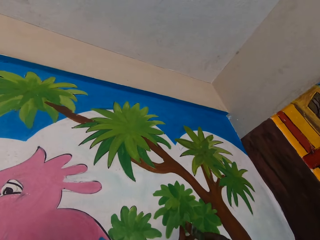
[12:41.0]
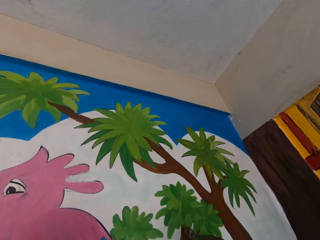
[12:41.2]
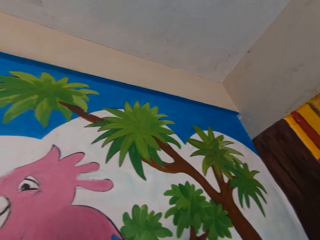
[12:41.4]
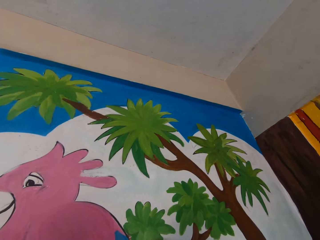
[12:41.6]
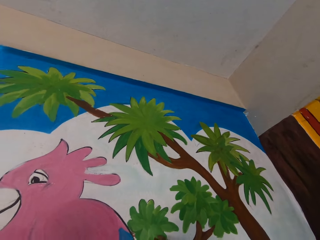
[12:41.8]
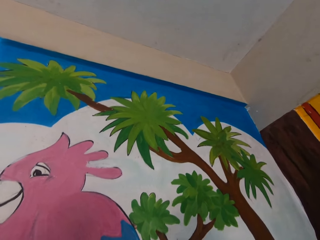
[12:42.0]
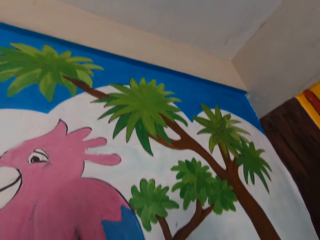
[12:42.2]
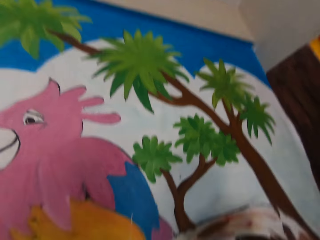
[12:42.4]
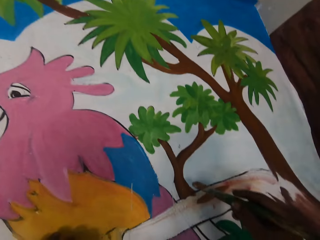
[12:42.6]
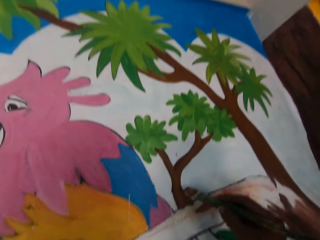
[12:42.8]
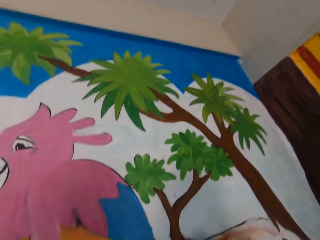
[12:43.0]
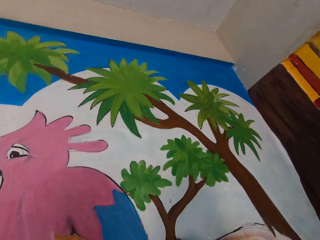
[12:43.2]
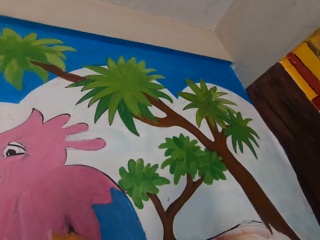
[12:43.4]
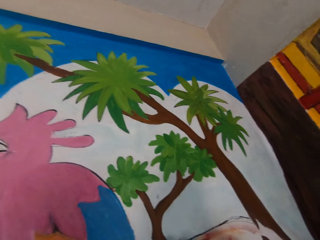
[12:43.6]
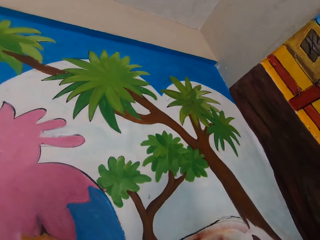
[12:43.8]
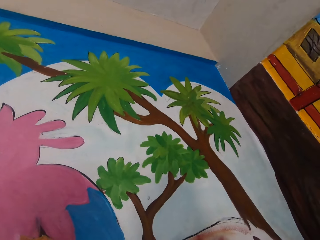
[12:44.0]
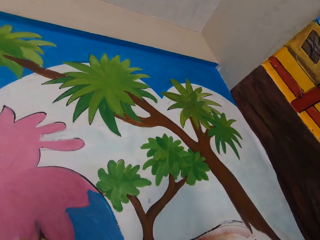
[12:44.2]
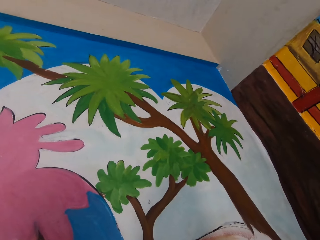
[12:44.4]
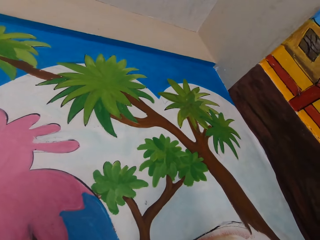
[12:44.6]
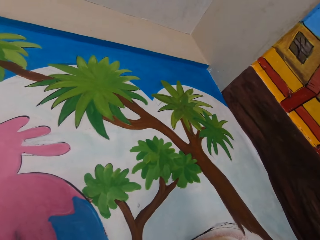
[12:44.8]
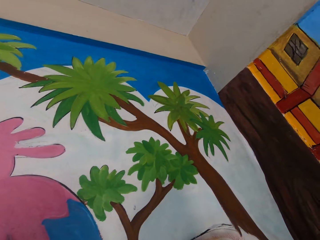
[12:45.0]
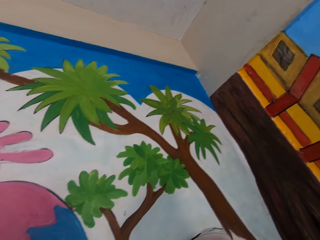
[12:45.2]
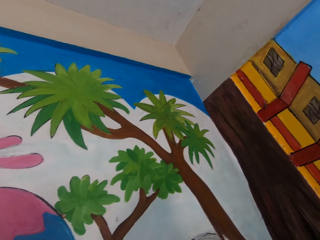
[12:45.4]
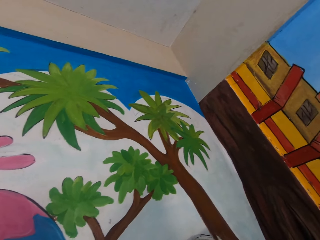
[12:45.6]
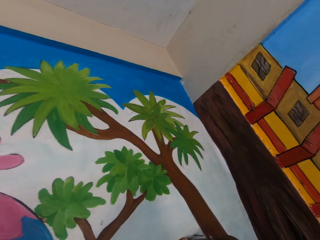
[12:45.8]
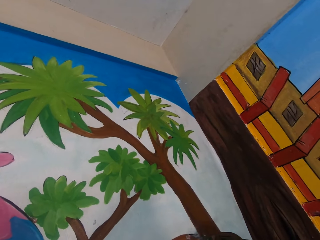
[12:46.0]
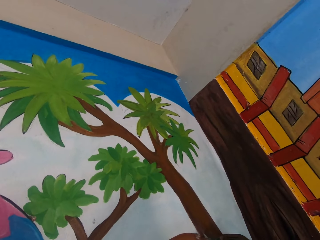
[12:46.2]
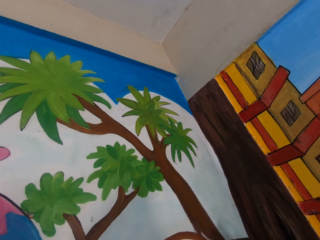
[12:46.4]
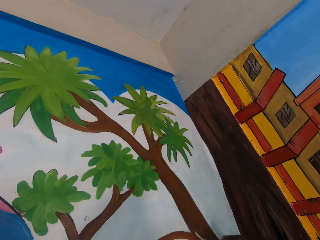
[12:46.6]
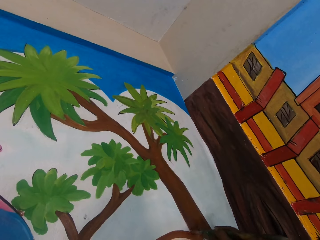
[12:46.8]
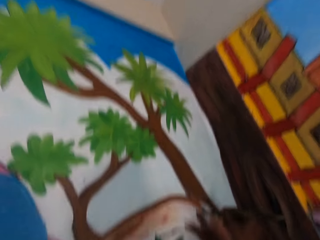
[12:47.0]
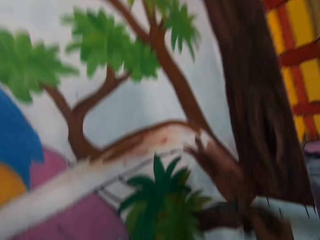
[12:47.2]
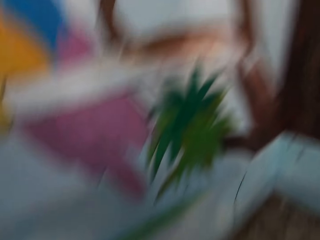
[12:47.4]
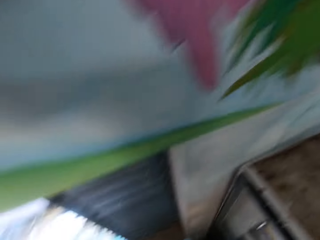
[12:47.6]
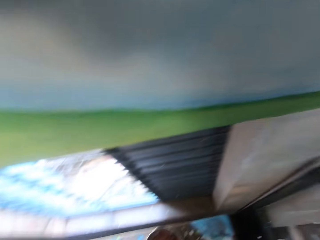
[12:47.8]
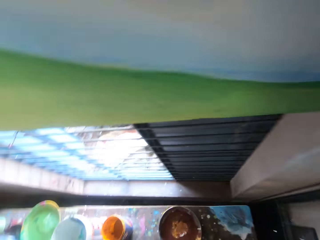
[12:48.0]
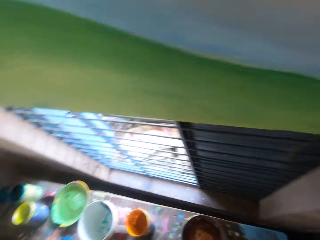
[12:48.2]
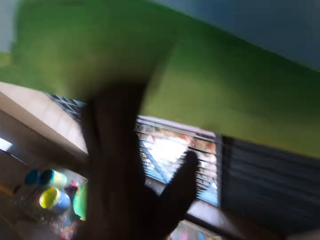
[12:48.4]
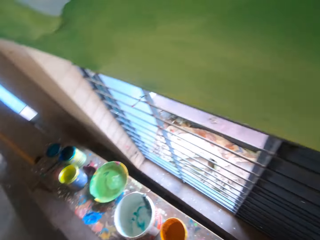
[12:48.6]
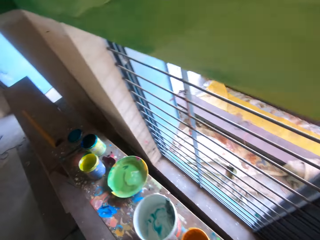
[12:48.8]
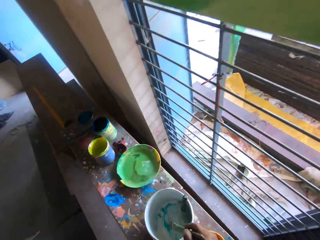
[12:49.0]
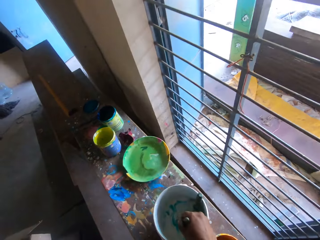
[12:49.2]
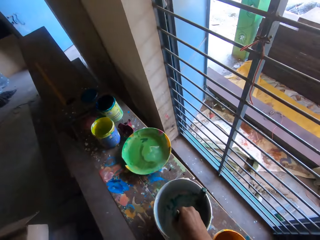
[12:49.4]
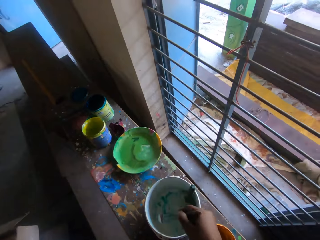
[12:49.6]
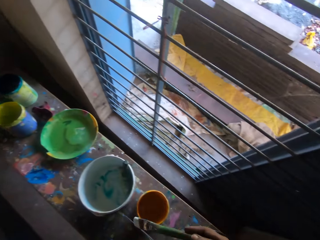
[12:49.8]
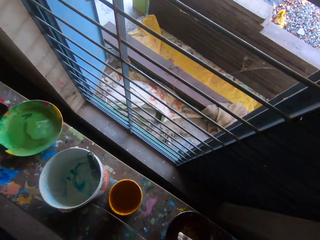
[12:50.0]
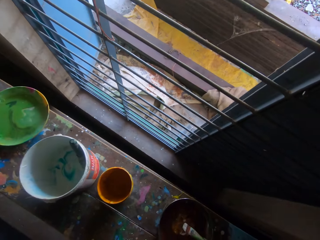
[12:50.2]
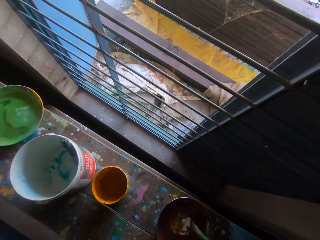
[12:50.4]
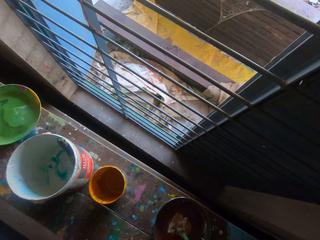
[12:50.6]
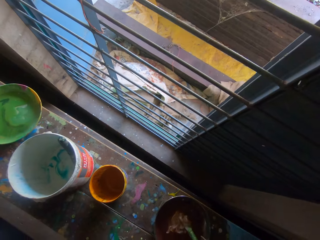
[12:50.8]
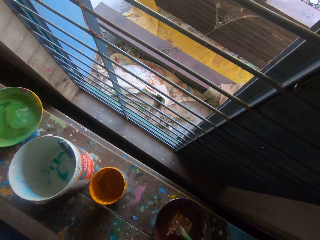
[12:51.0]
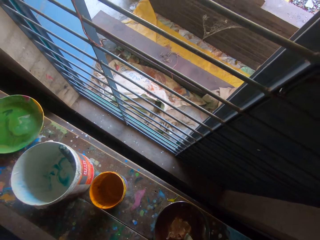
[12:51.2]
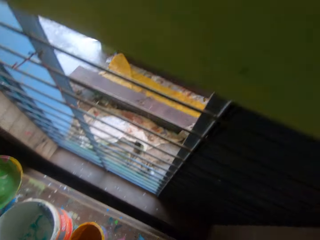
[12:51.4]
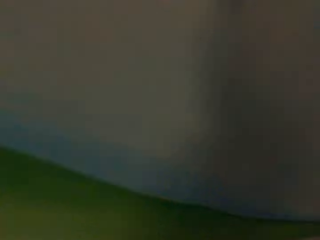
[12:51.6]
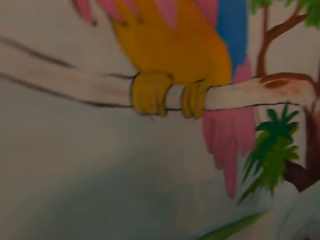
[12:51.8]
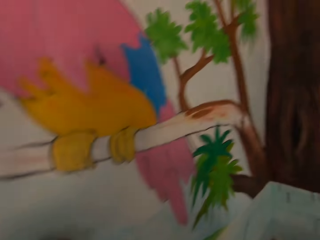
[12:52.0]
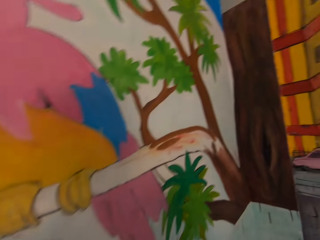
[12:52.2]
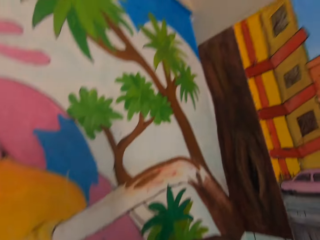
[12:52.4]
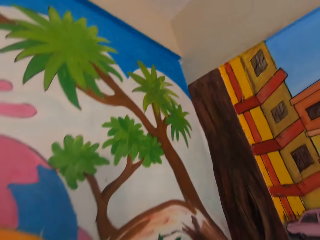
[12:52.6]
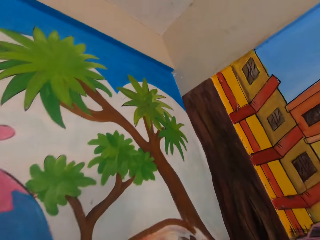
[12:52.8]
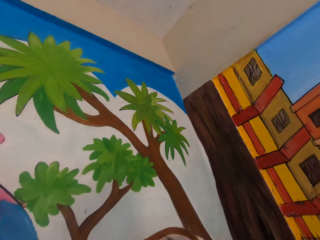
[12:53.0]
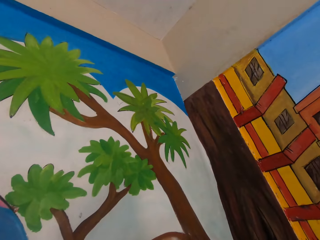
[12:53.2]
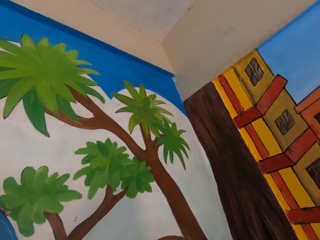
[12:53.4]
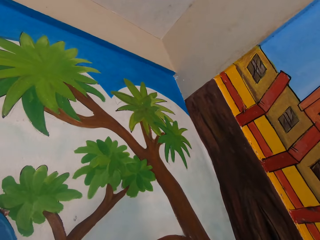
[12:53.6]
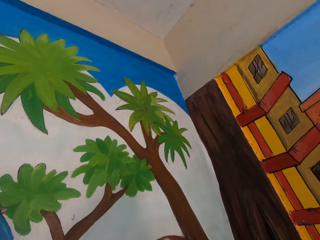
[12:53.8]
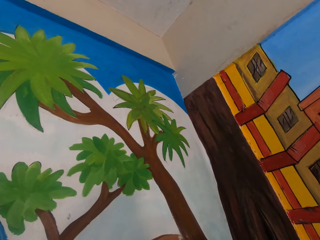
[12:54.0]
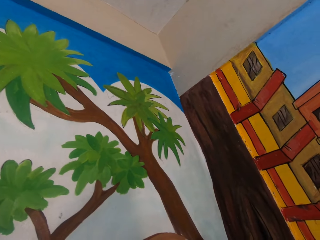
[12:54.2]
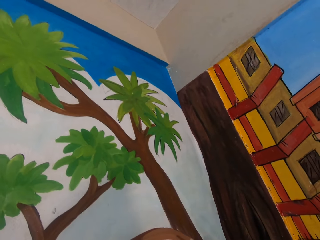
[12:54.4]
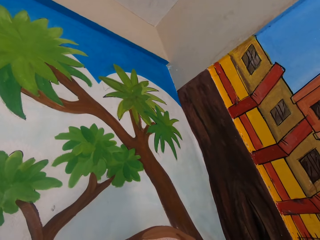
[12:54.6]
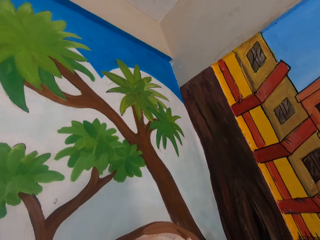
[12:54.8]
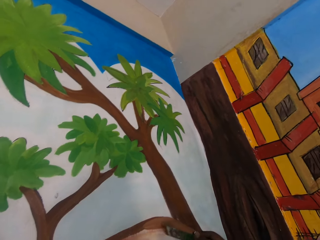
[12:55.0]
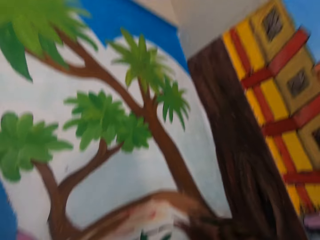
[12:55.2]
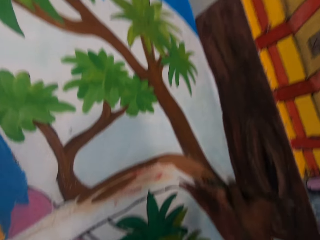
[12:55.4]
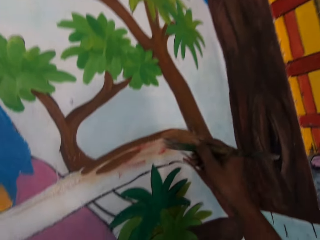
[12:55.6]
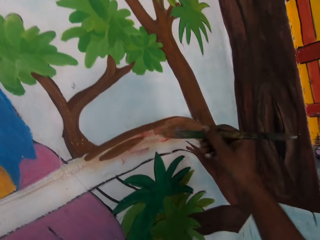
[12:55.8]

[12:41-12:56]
The camera wearer dips the paint brush in the paint bucket on the bench. They hold the paint brush. They paint the wall with the paint brush.

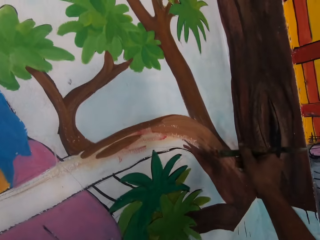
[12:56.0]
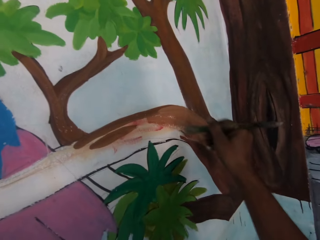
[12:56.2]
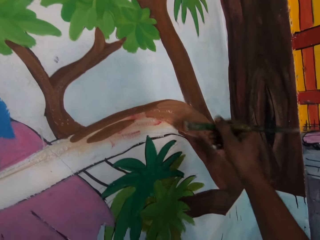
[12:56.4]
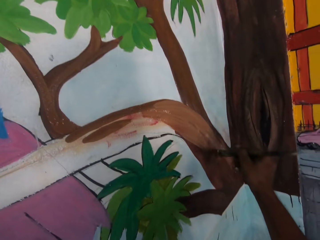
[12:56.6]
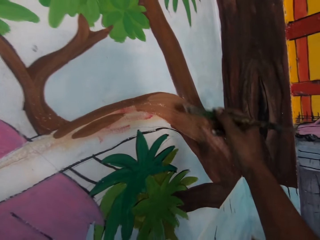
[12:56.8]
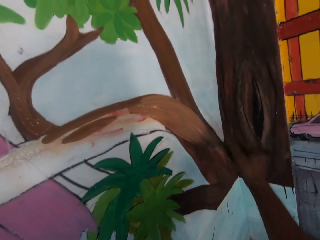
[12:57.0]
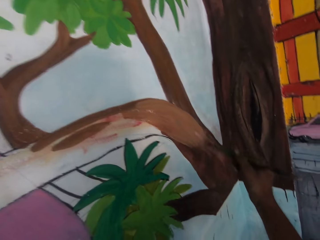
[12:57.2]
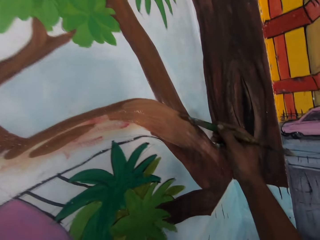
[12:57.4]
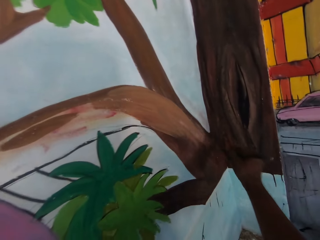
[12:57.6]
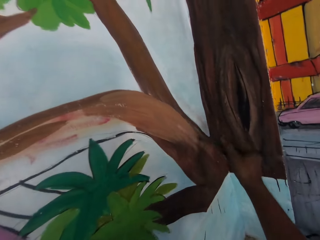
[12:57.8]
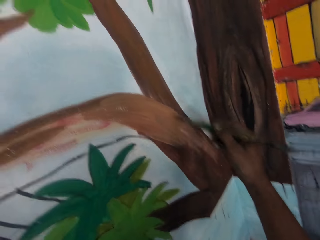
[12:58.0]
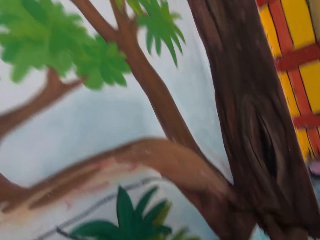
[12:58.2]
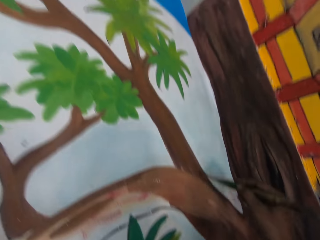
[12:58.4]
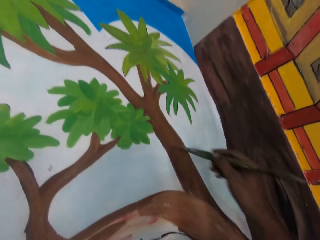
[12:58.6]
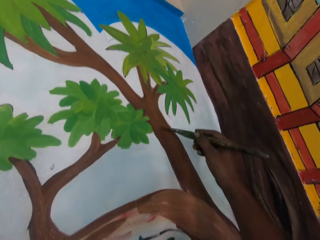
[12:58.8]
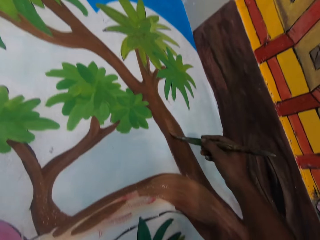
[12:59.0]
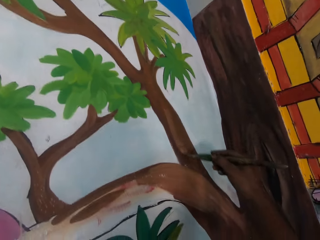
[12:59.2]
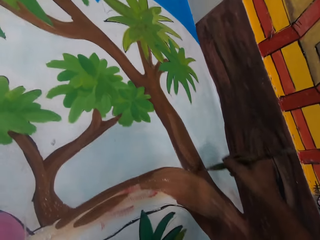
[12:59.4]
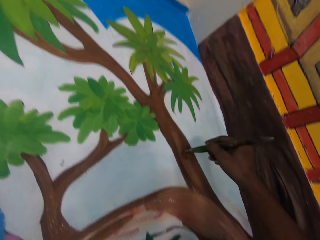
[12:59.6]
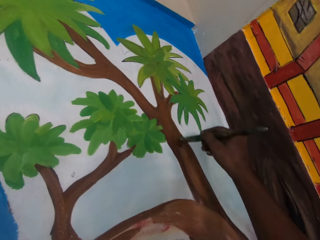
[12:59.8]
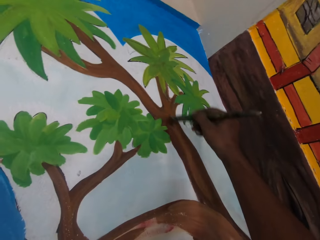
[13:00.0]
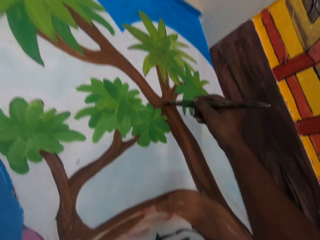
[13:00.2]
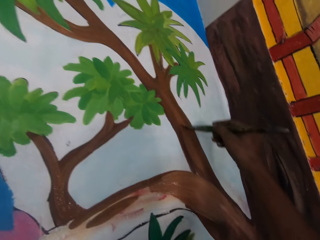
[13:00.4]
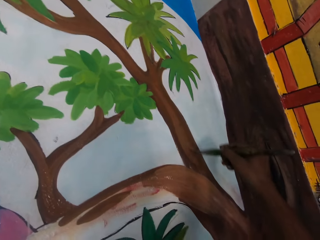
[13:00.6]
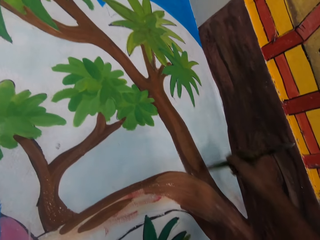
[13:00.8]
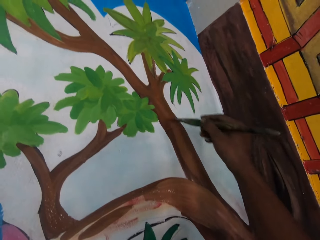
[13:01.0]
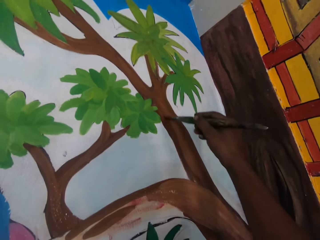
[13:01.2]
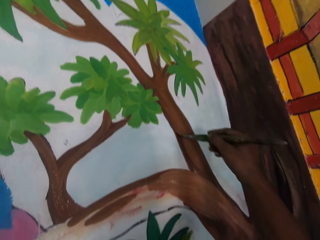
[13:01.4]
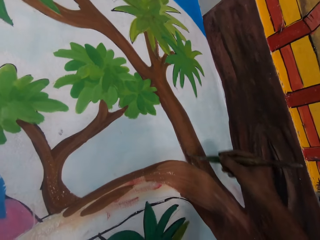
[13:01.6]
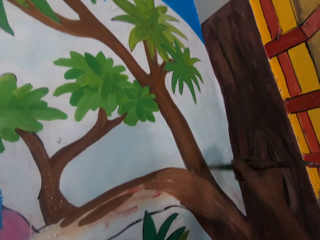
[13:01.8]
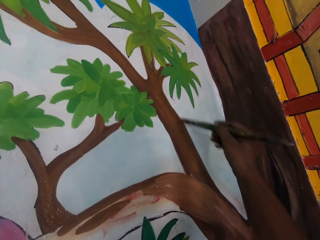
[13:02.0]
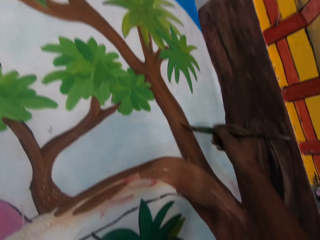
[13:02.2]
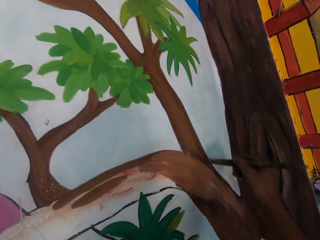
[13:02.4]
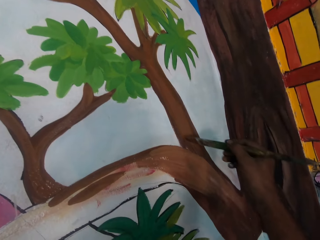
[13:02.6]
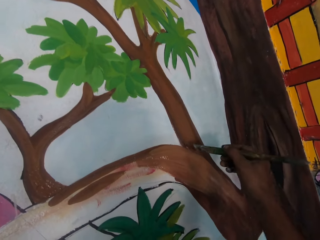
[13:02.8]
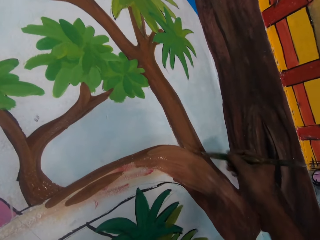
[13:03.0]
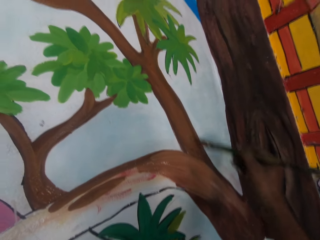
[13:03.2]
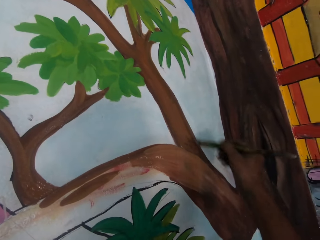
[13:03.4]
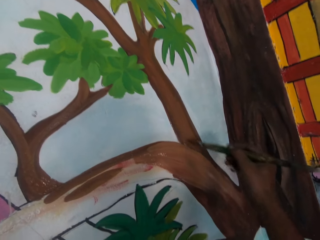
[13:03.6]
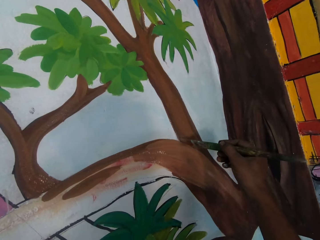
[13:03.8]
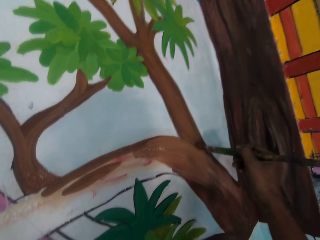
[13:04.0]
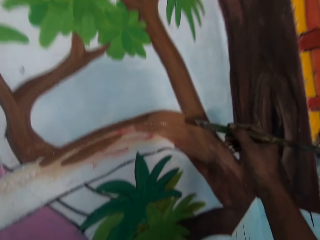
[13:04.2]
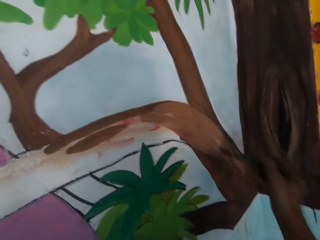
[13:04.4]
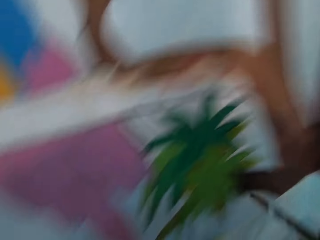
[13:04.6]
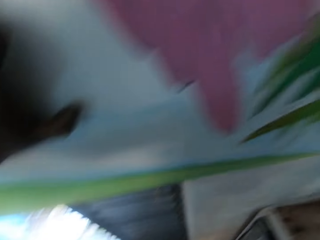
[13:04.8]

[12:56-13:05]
The camera wearer paints on the drawing art.
